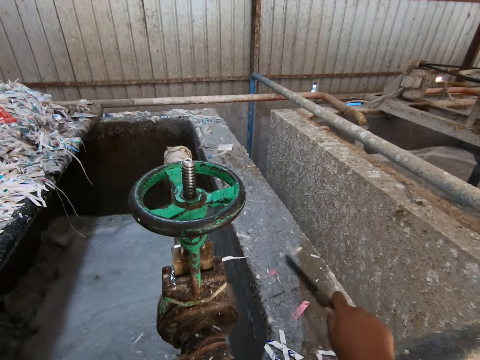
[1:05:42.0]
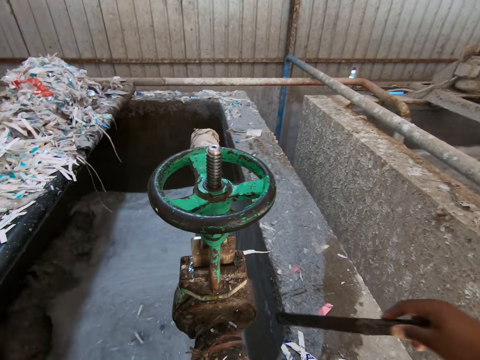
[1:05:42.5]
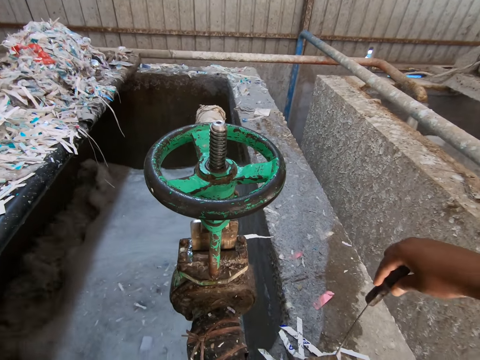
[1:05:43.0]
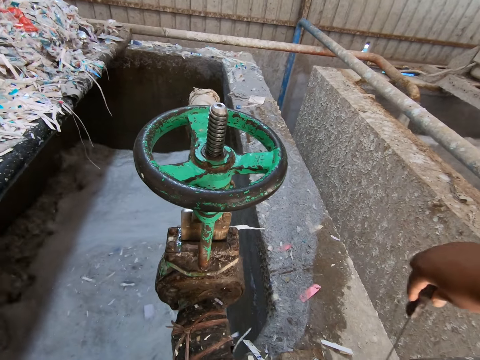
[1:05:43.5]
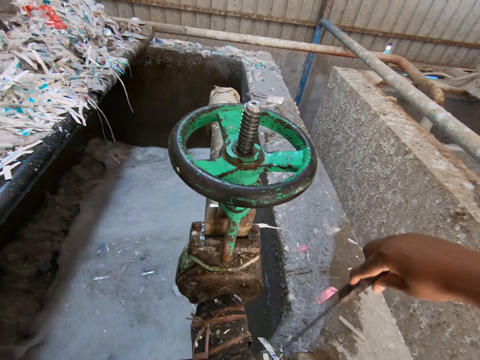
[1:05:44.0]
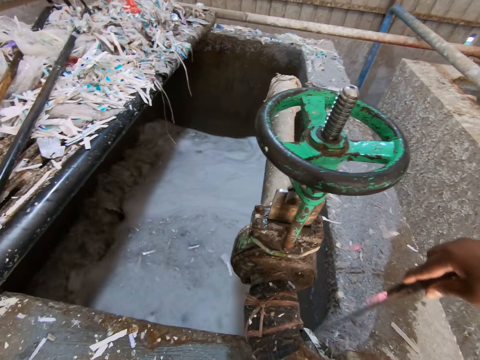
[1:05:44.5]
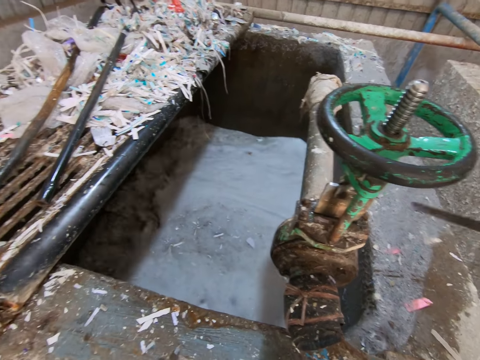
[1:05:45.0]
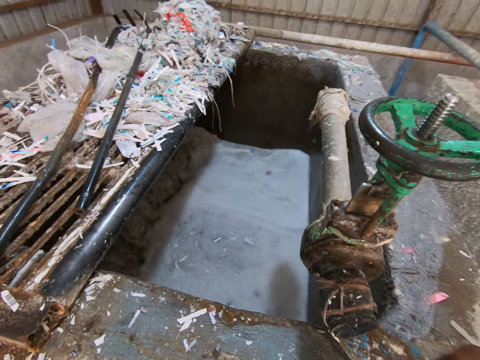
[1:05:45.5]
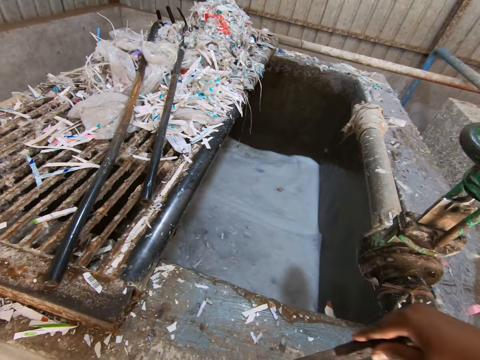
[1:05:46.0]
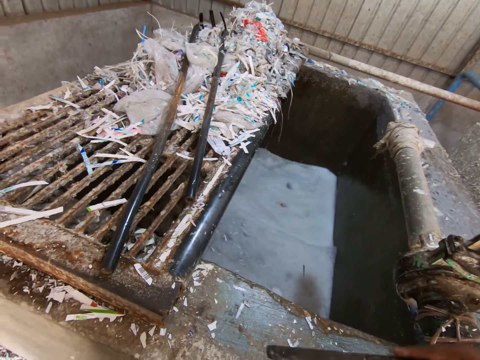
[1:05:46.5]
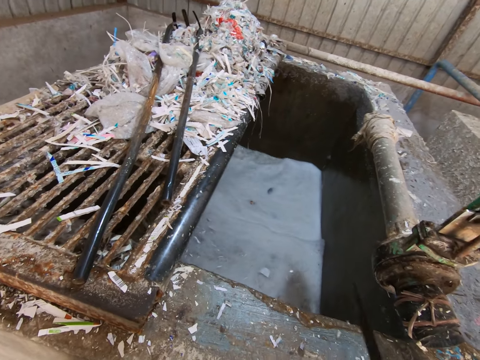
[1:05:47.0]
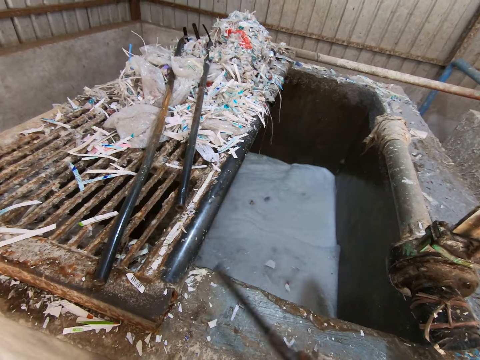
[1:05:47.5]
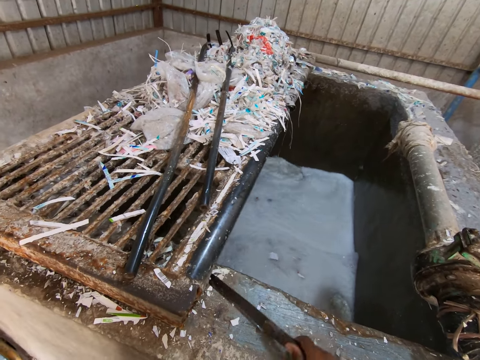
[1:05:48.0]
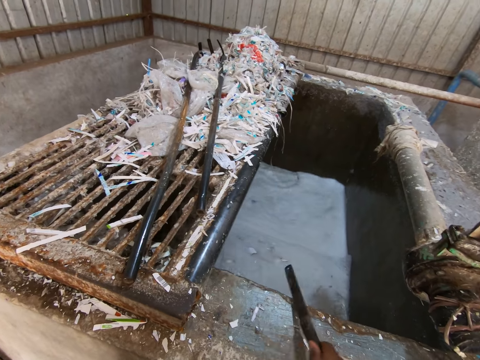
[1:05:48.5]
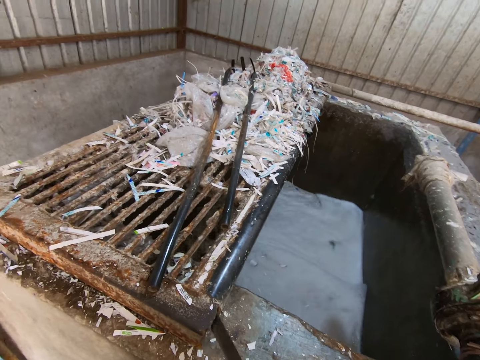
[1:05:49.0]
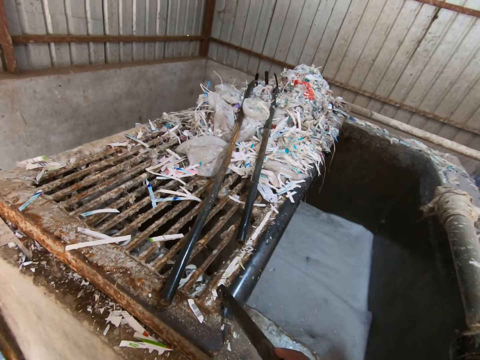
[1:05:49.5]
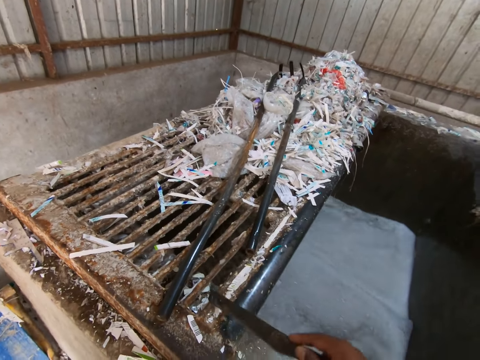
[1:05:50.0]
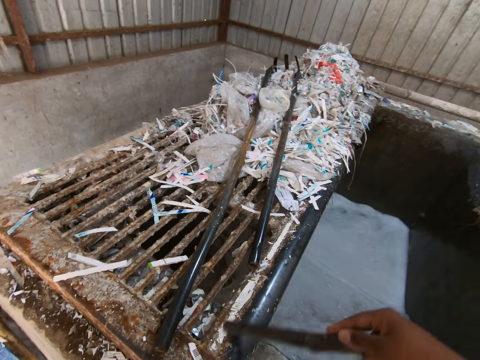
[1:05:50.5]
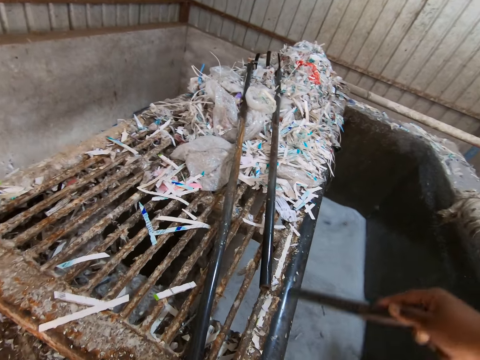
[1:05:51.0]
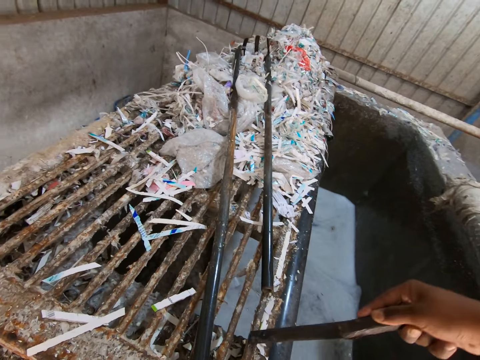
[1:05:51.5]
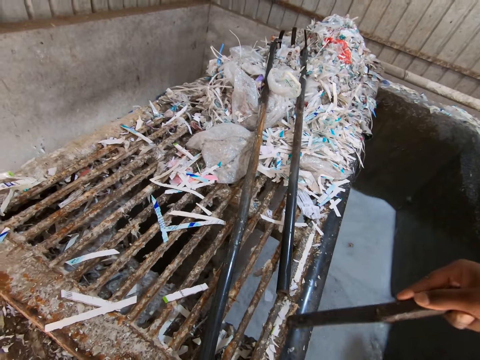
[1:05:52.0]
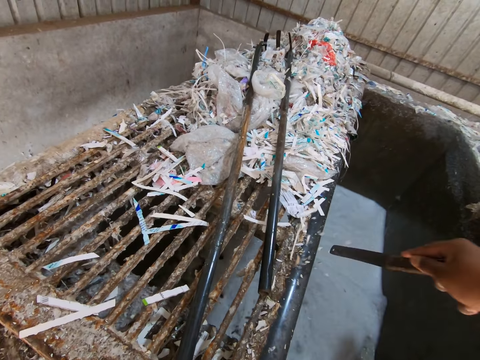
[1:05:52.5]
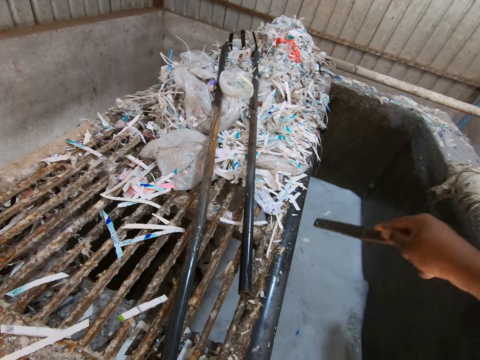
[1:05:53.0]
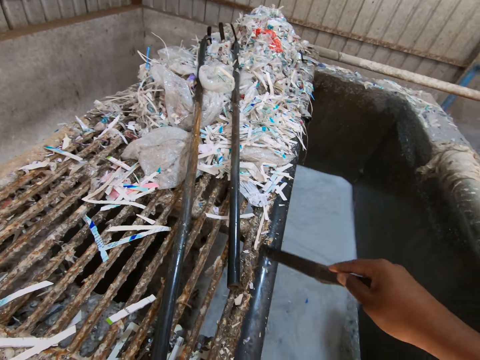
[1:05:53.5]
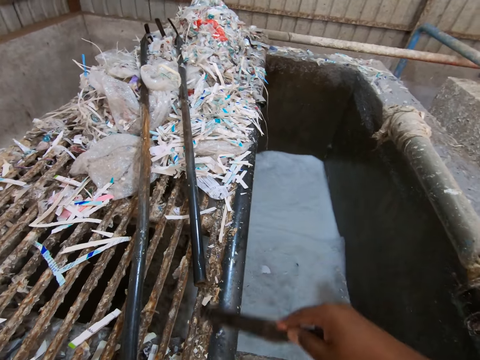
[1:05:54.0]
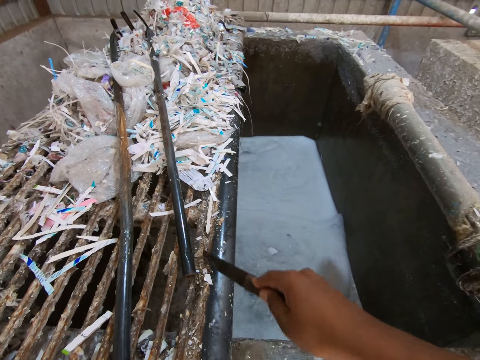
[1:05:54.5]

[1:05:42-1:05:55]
The camera wearer scrapes some paper scrap on the paper mixer grid into the mixer with the file in his right hand.

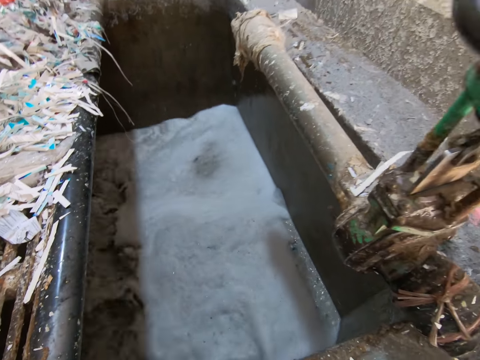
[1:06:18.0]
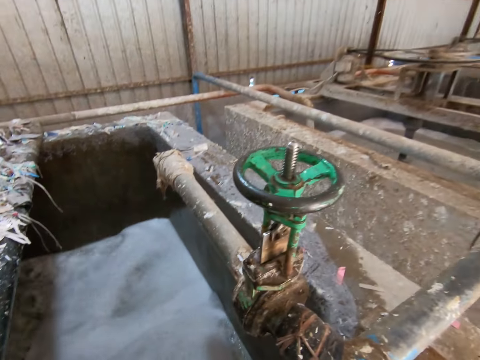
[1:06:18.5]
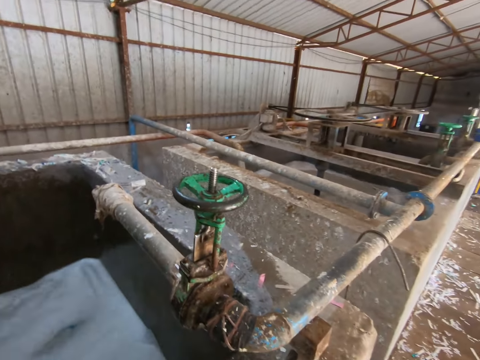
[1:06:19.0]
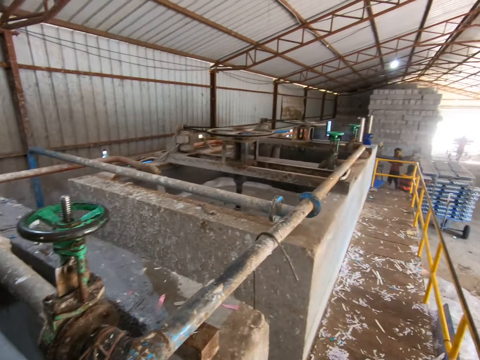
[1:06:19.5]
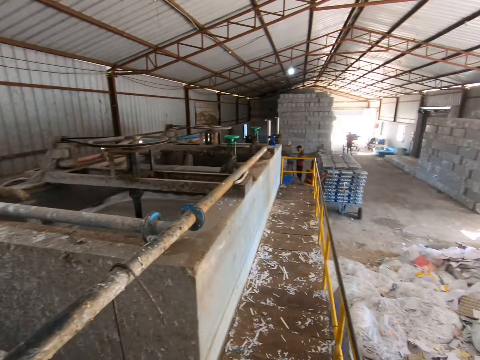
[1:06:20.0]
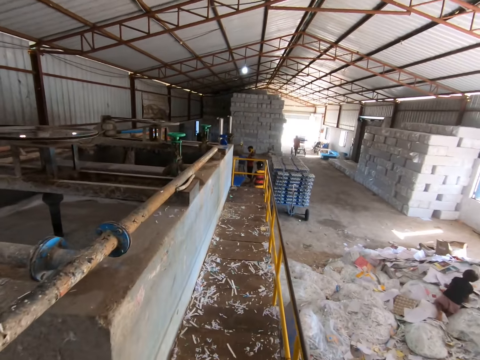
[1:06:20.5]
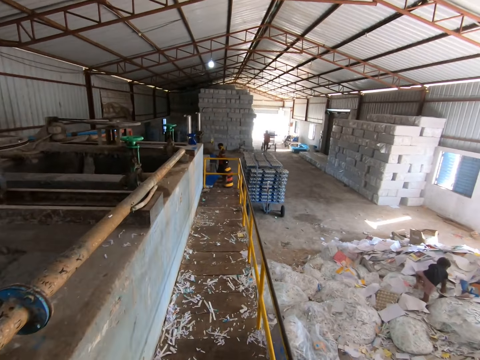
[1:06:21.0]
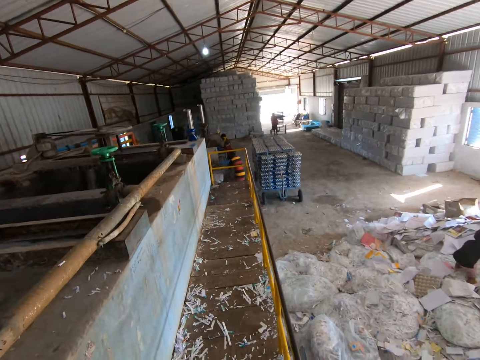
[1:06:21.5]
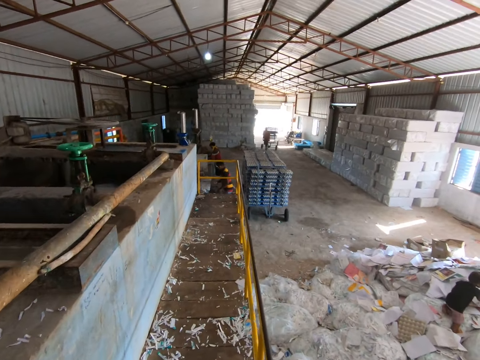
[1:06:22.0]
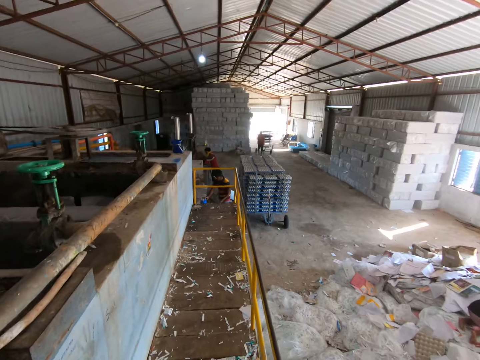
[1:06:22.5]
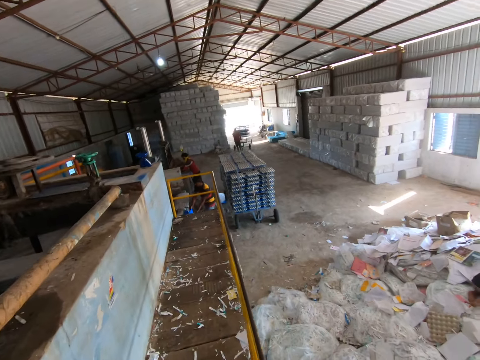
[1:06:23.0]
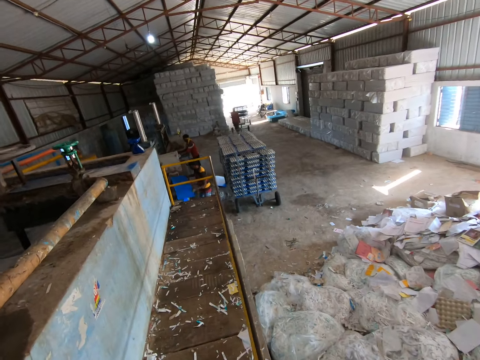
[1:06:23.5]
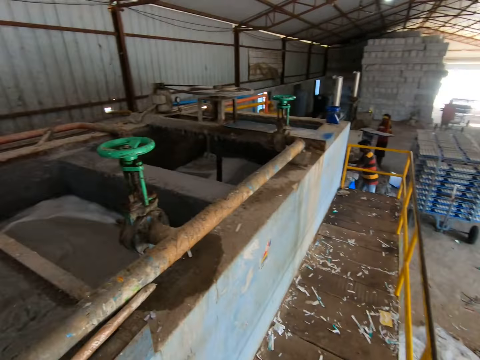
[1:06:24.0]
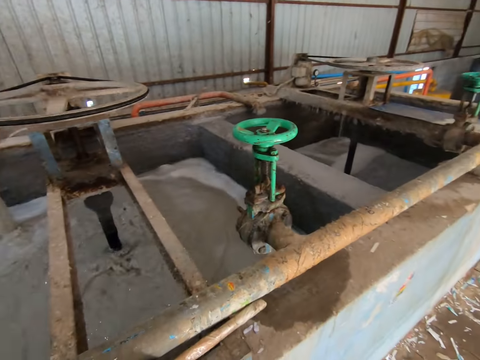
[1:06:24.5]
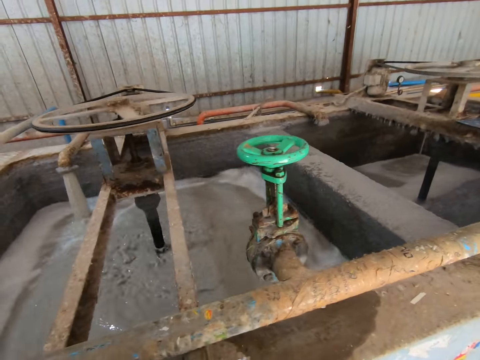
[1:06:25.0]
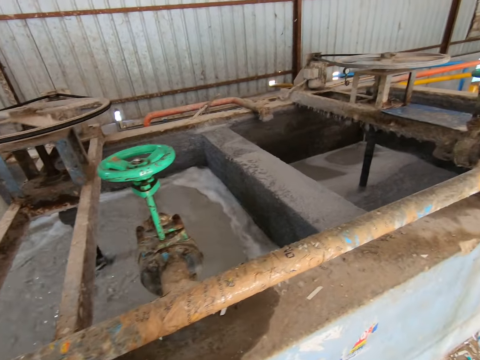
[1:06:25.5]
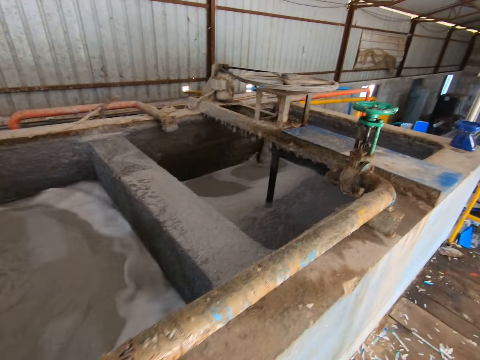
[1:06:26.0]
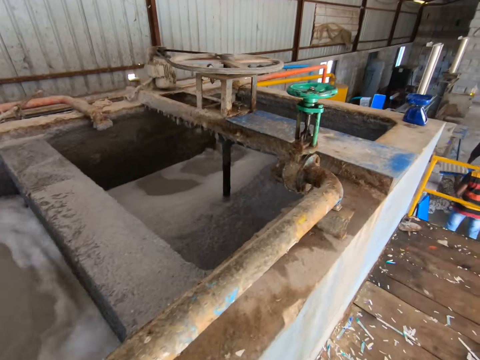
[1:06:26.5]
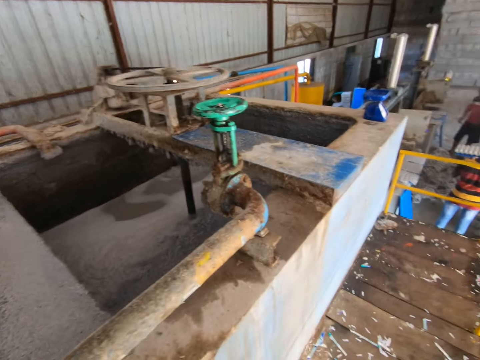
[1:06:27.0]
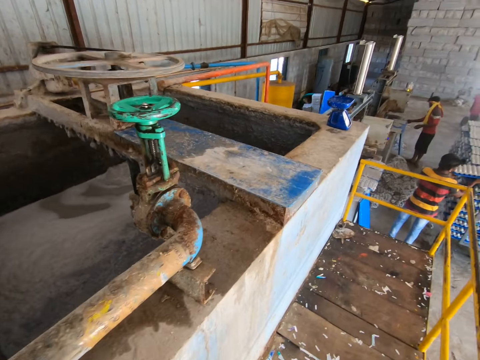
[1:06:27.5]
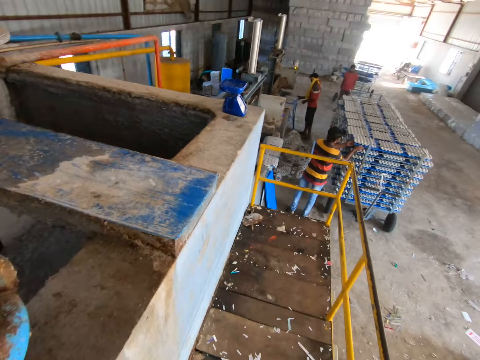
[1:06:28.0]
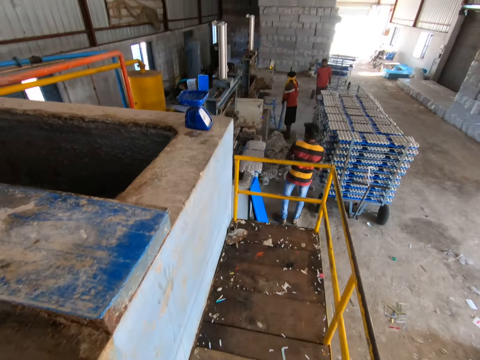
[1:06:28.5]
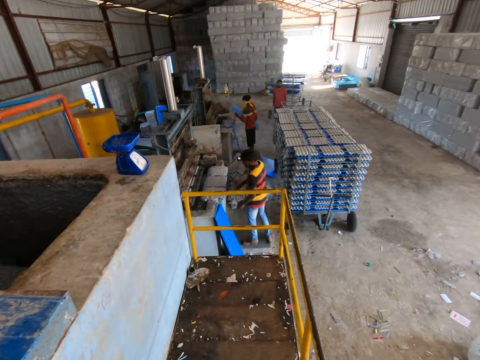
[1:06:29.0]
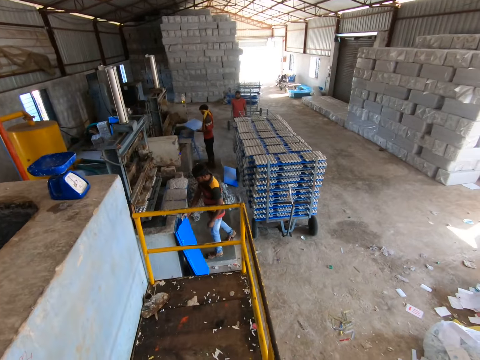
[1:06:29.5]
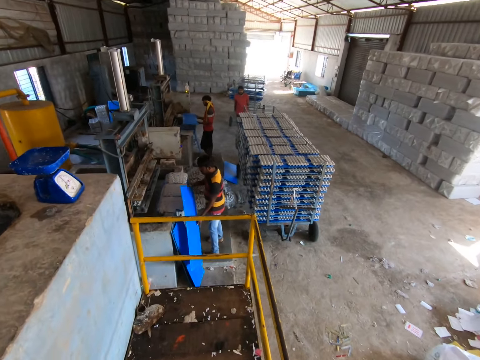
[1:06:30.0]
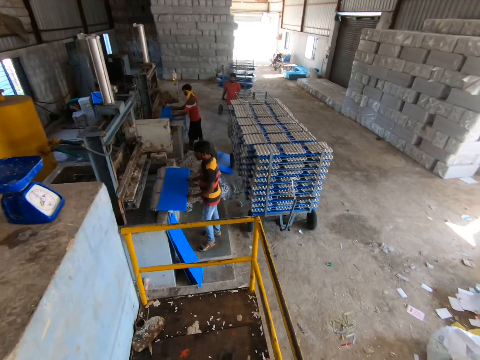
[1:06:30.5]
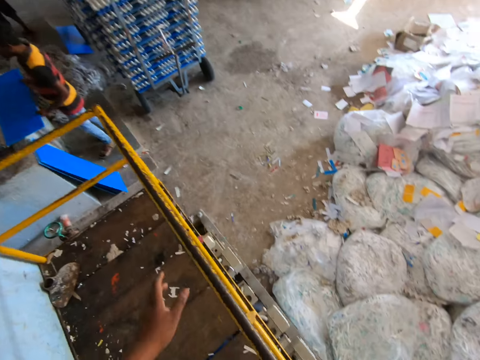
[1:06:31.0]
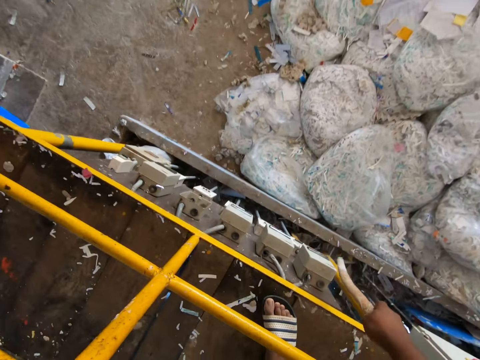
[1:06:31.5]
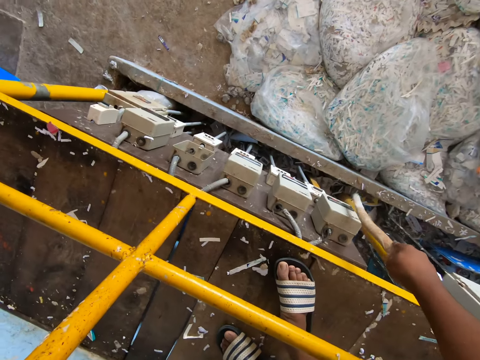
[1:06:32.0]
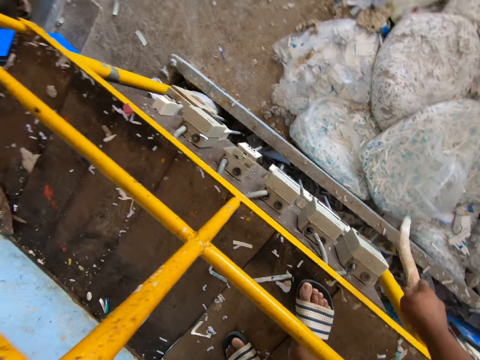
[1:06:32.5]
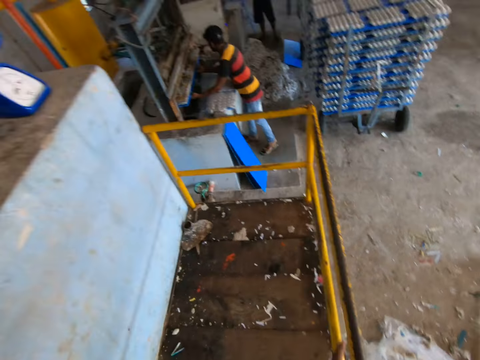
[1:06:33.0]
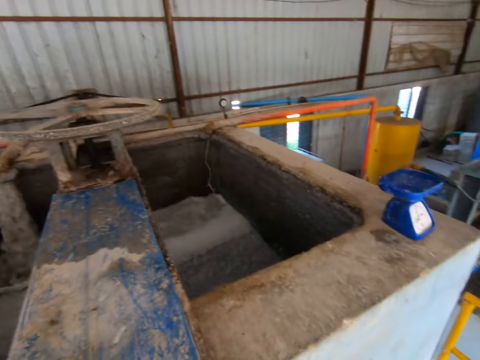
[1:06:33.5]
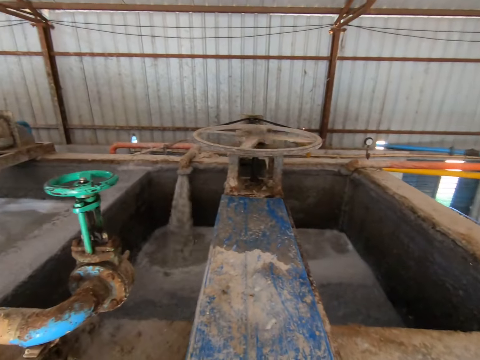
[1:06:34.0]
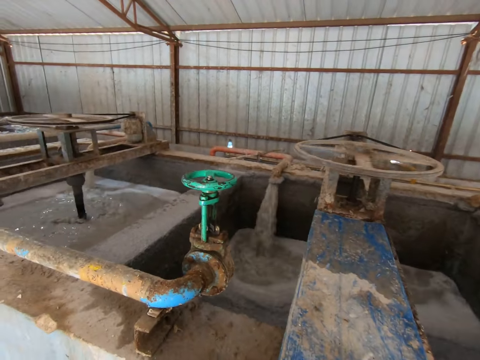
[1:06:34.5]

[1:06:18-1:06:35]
The camera wearer moves in the workshop. The boy plays on some sacks of scrap paper on the factory floor. A man pulls a rack towards another man. The second man picks a sheet from the floor with his hands. A third man pulls a sheet from the egg tray machine with his hands. The camera wearer looks around the workshop. The second man passes a sheet with egg trays from the egg tray machine to the rack with his hands. The third man picks a sheet from the floor with his hands. The second man picks a sheet from the floor with his hands. The third man passes the sheet to the egg tray machine with his hands. The camera wearer taps a switch with a rod in his right hand. He looks around the workshop.
